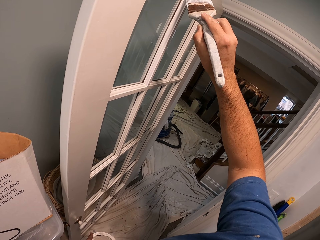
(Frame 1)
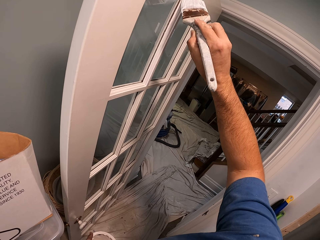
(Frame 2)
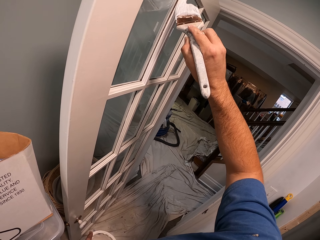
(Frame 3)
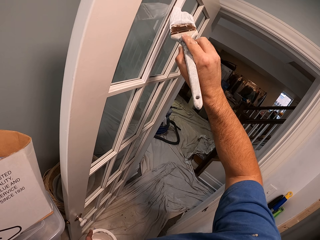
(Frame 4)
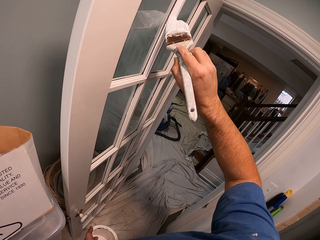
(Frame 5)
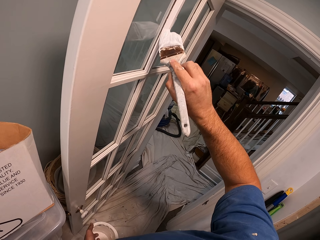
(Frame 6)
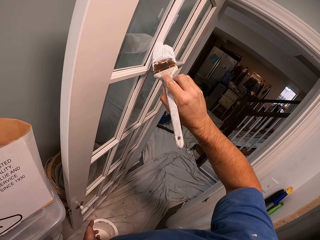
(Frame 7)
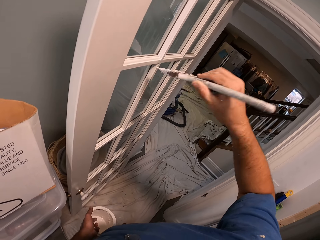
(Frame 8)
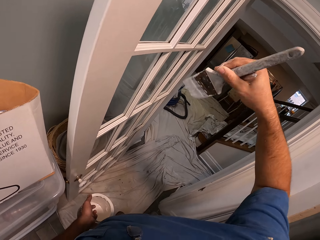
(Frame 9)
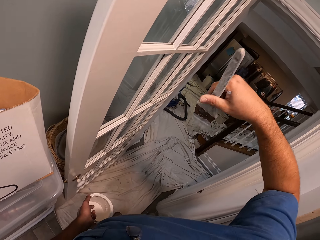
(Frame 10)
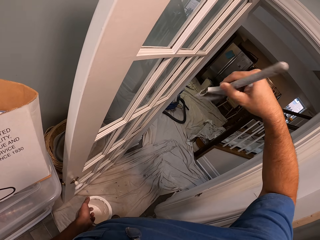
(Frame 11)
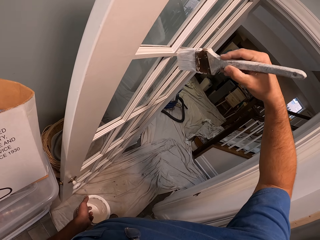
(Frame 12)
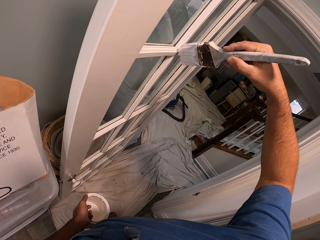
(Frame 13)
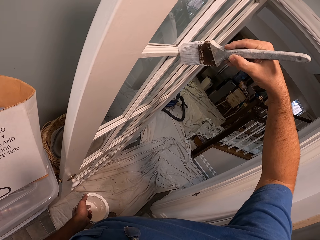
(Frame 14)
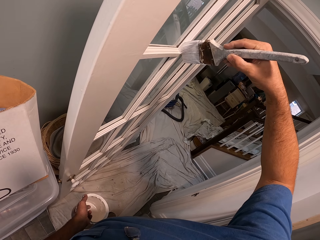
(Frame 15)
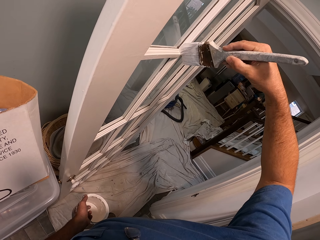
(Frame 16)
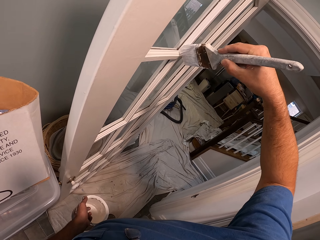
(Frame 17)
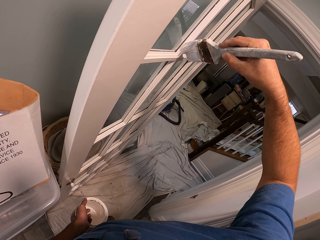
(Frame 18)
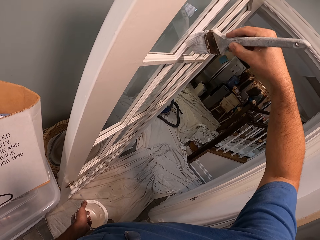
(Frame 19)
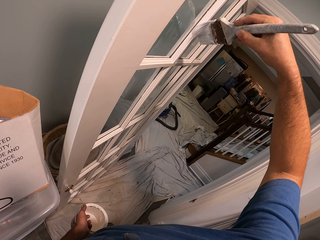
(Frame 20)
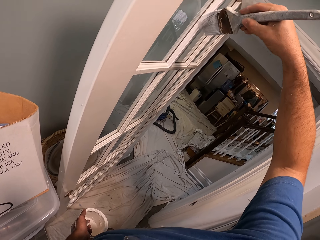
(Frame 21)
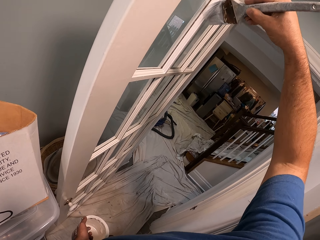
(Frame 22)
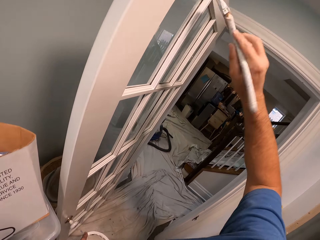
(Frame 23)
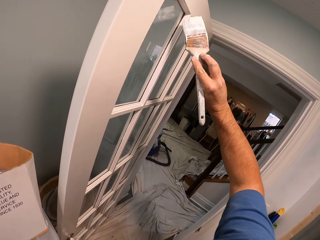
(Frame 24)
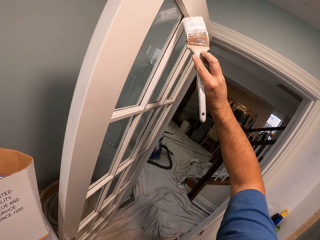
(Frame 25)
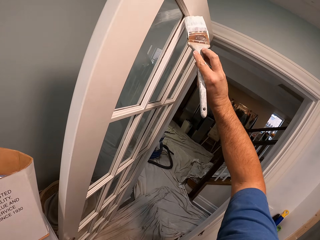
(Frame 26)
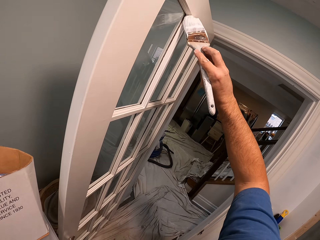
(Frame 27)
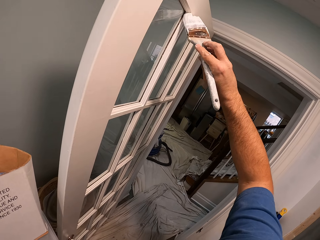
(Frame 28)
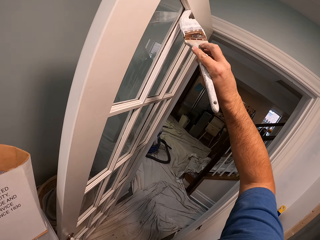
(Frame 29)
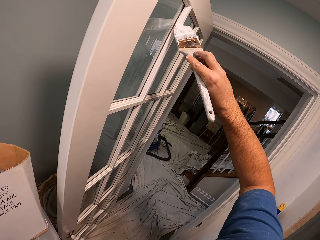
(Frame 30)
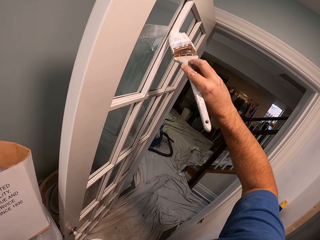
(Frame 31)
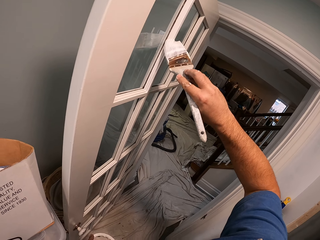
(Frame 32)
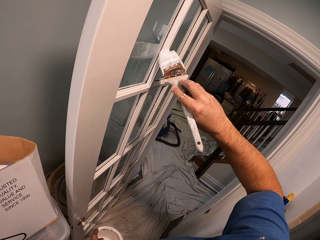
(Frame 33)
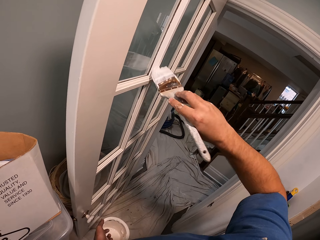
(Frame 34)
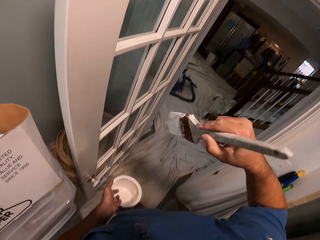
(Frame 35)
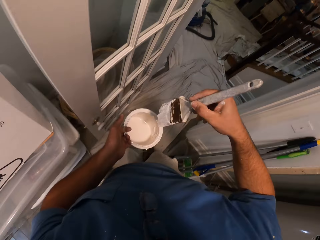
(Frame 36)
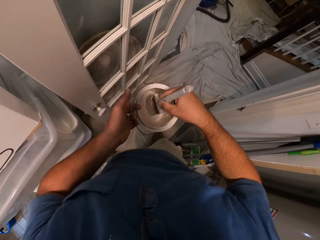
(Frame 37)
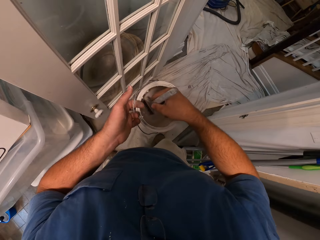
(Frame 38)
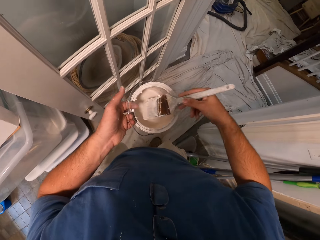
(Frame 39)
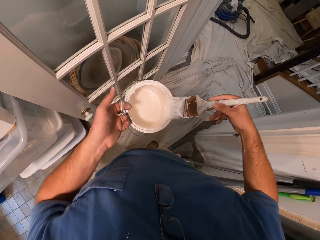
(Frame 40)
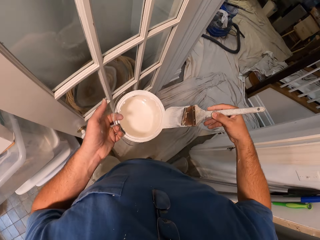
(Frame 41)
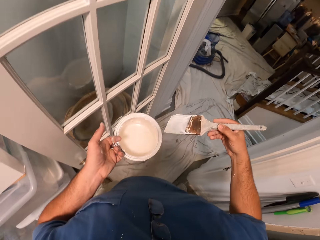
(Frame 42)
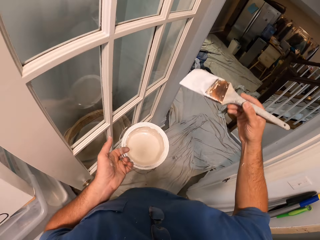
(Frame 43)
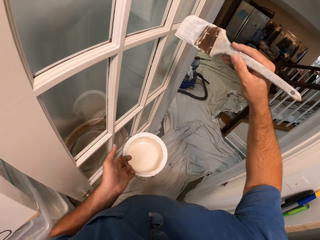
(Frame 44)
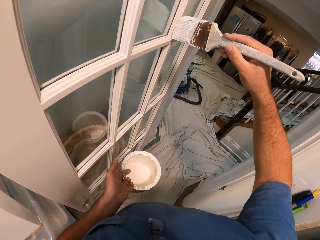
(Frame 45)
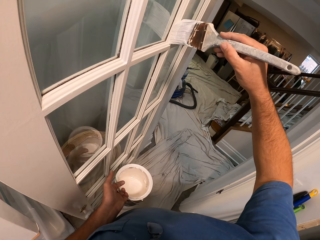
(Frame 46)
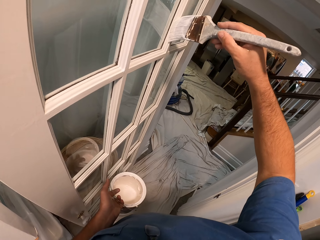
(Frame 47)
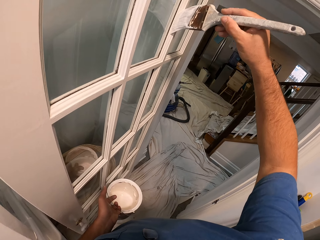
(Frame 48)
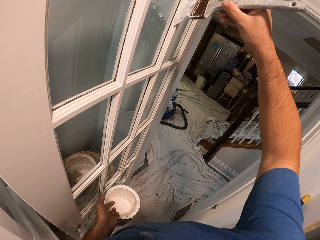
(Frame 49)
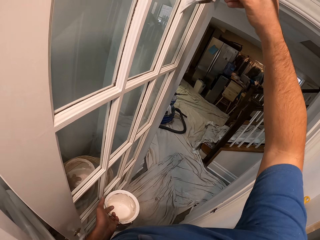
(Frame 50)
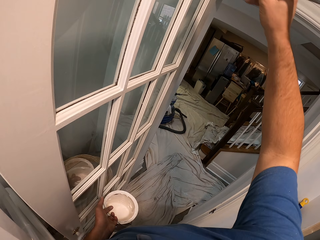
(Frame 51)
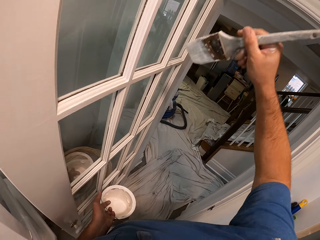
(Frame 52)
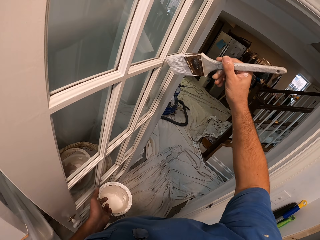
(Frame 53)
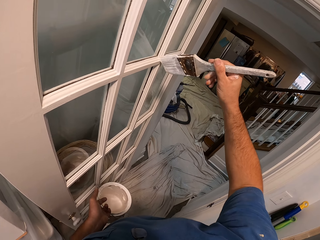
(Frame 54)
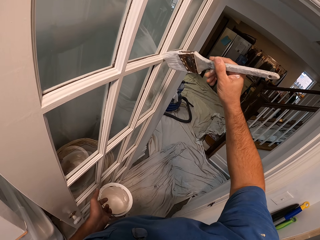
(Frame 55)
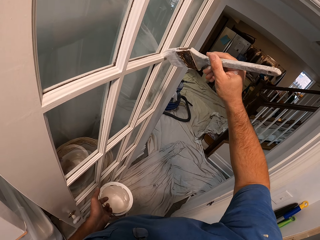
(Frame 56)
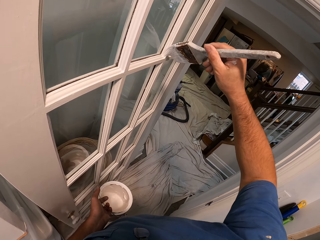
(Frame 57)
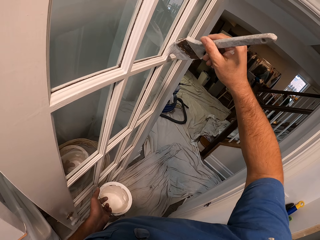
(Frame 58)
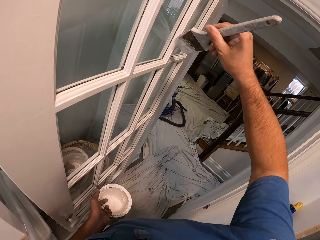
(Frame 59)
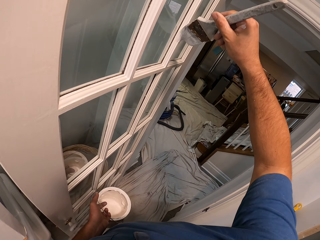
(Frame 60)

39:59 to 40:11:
The camera wearer paints a door. They dip the brush into the paint. They paint the kitchen door.

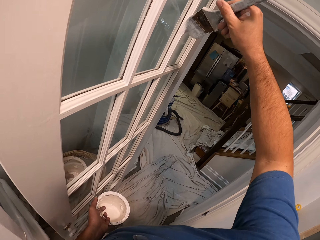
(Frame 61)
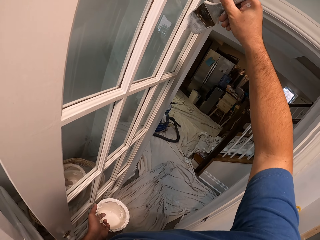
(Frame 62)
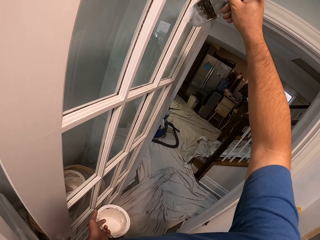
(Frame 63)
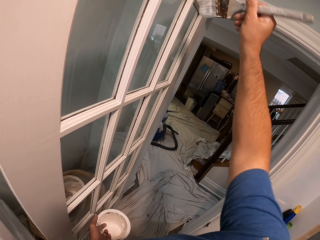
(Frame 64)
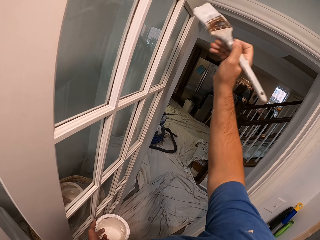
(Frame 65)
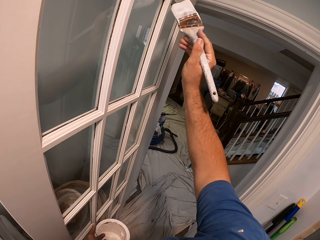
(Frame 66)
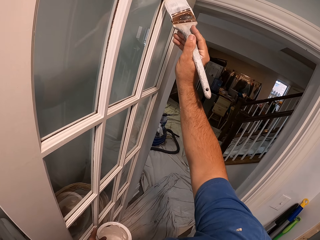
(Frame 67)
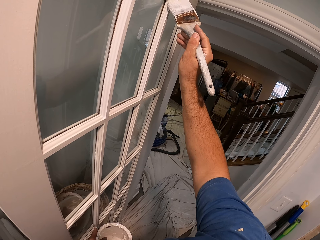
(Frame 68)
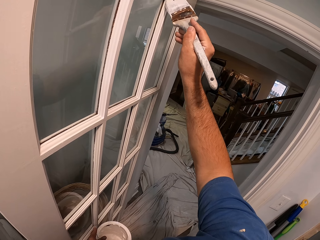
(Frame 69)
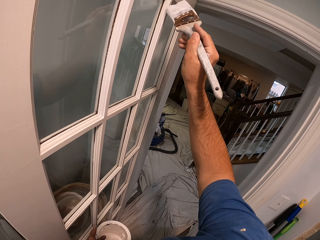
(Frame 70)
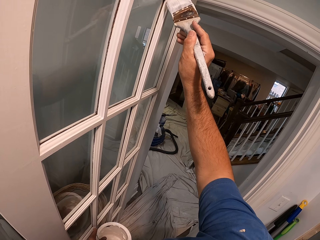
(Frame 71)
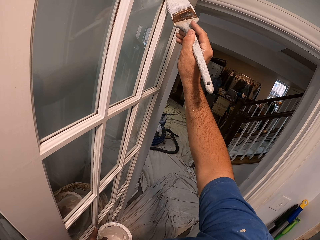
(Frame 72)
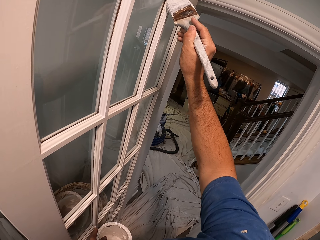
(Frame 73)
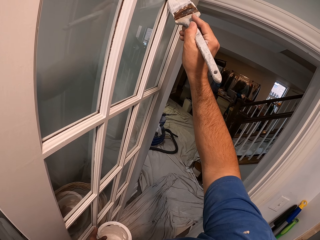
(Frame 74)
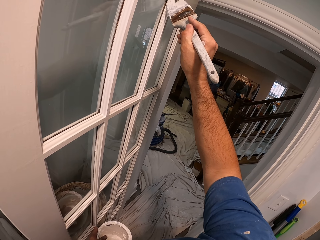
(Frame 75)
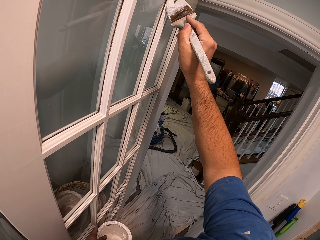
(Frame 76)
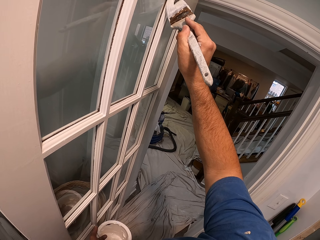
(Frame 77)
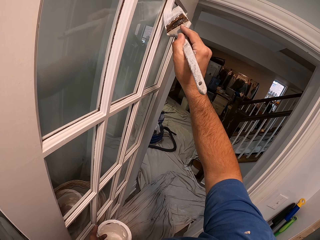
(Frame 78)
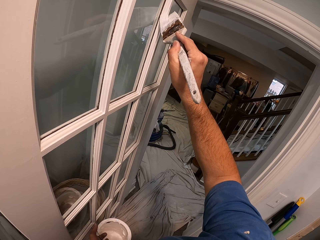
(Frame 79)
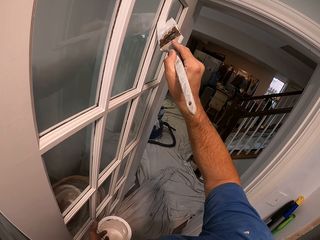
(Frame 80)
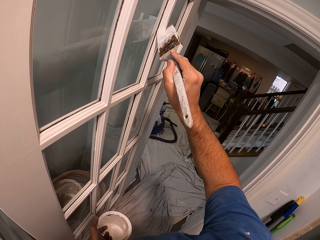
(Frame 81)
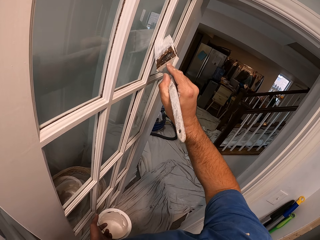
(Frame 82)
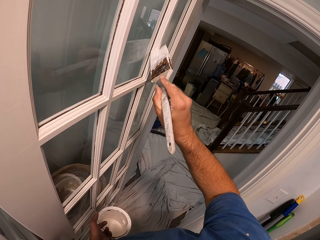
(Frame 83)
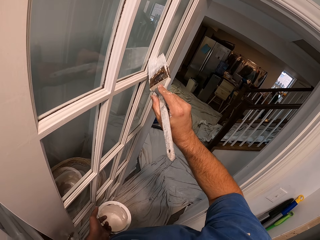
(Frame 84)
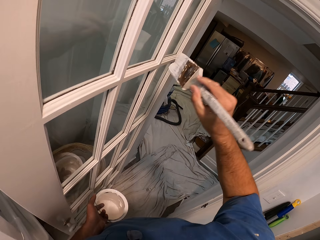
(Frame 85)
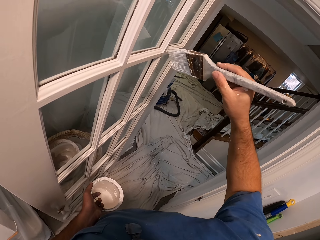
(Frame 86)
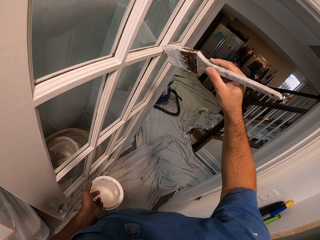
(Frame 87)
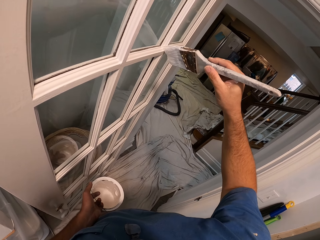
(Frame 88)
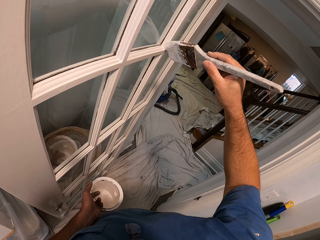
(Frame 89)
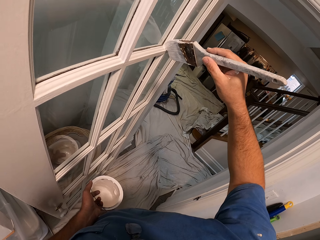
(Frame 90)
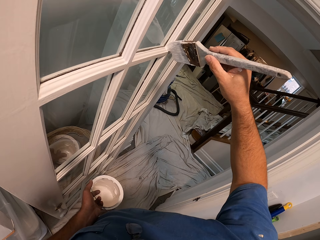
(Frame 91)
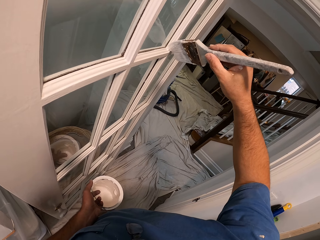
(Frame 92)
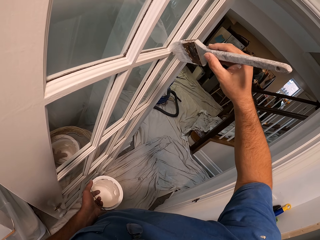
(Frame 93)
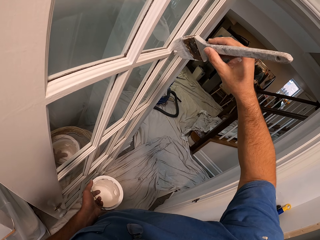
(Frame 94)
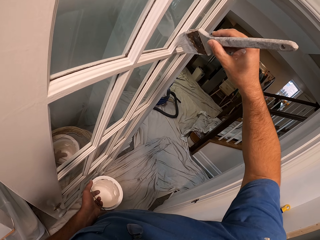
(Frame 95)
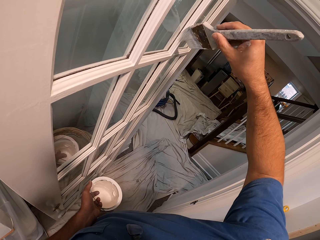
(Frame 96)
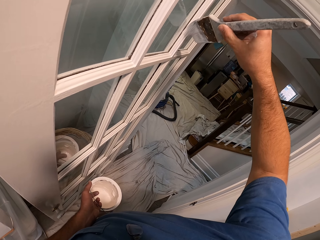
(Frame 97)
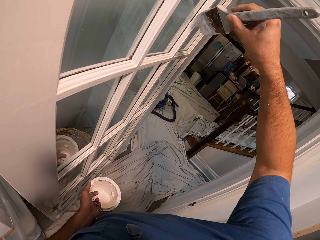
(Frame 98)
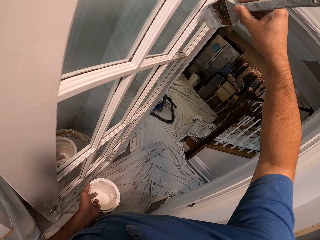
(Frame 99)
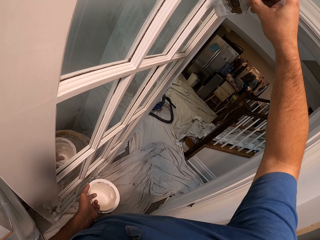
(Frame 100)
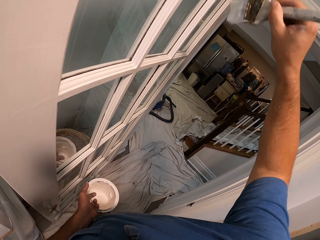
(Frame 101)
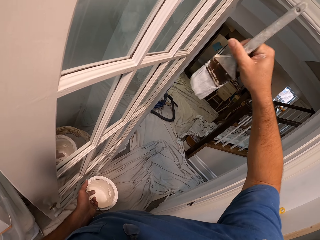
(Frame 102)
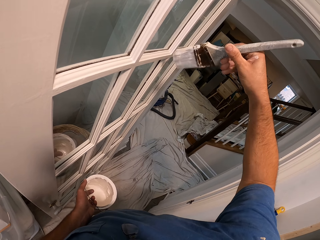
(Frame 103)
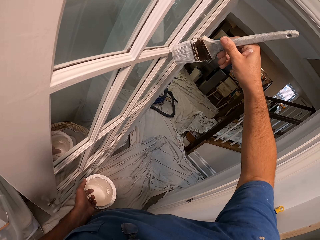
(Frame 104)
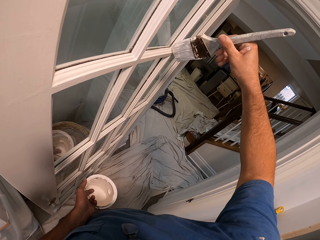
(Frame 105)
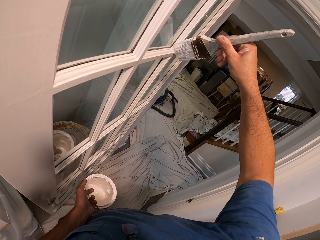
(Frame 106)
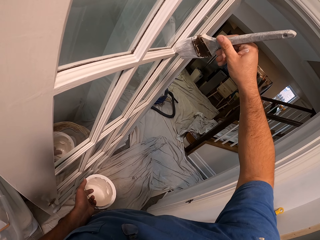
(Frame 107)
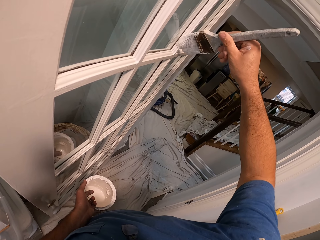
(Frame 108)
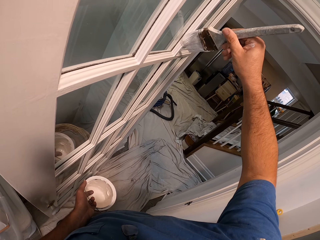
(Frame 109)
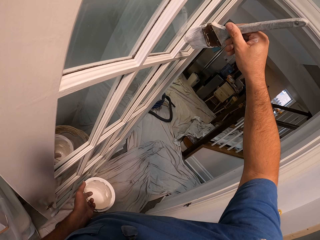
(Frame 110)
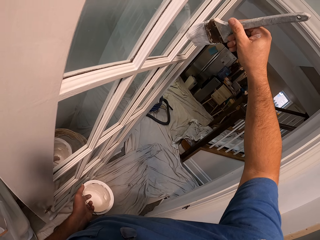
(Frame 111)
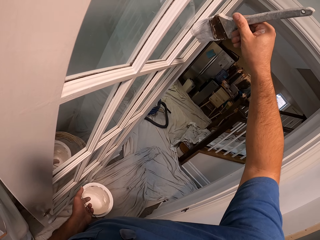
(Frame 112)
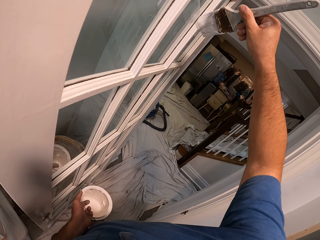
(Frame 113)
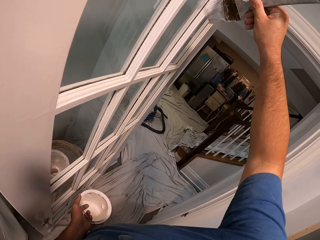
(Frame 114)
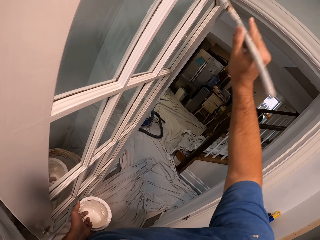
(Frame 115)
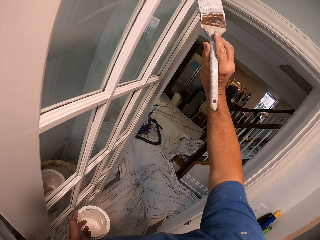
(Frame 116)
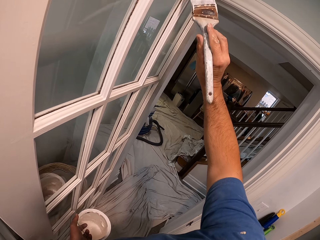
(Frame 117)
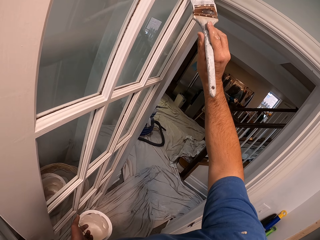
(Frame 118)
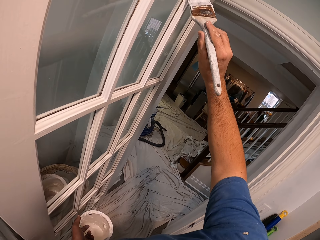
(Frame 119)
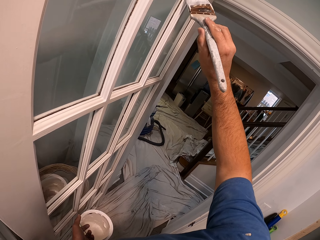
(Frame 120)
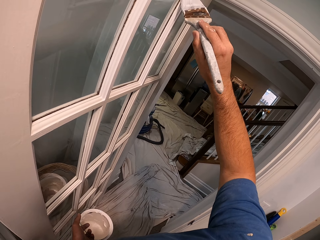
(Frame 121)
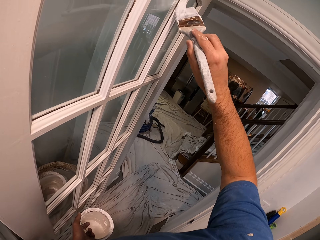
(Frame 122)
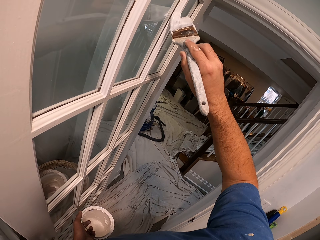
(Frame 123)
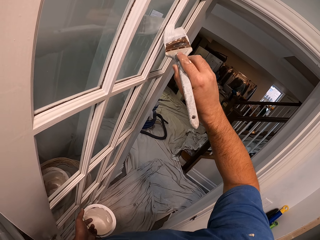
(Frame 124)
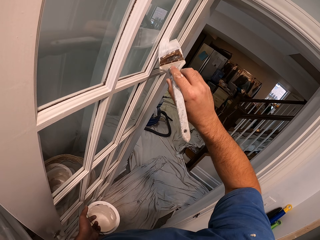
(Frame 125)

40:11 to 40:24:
The camera wearer paints a door. They paint the door repeatedly.
